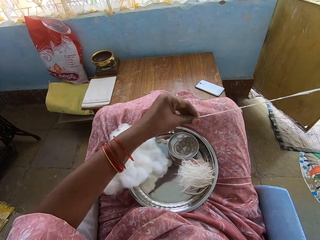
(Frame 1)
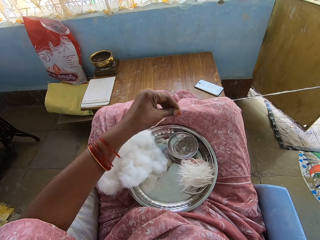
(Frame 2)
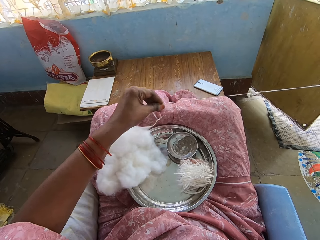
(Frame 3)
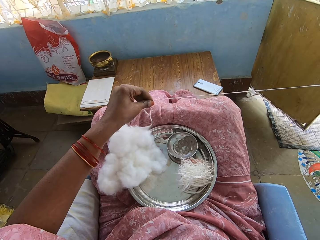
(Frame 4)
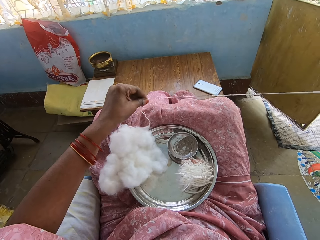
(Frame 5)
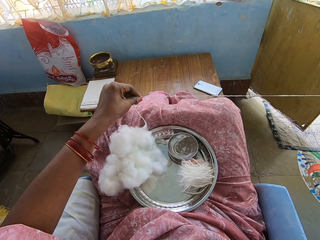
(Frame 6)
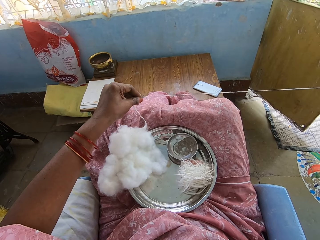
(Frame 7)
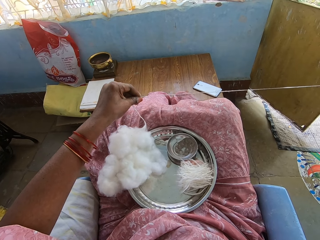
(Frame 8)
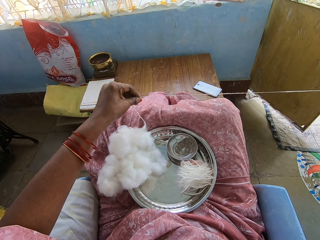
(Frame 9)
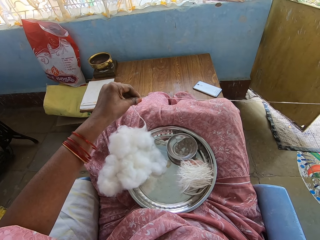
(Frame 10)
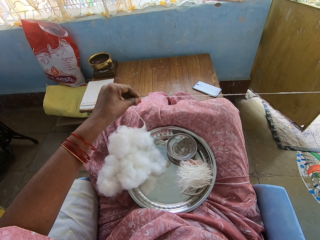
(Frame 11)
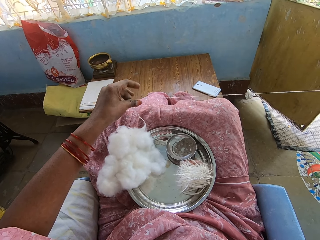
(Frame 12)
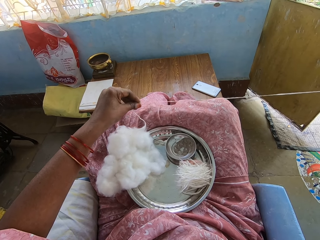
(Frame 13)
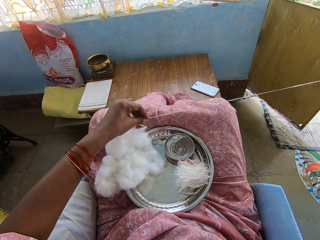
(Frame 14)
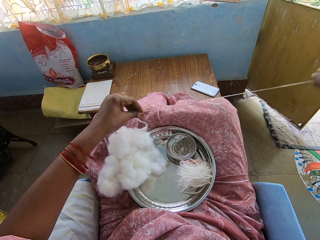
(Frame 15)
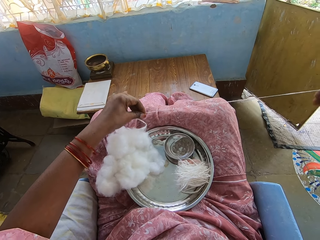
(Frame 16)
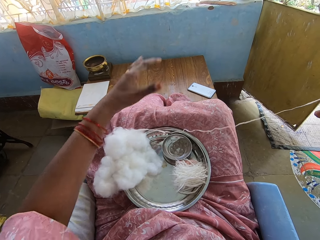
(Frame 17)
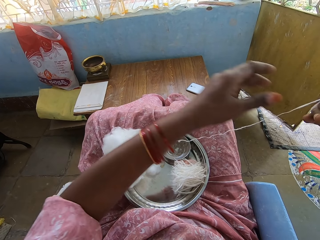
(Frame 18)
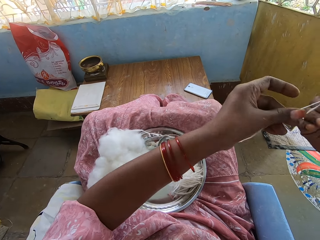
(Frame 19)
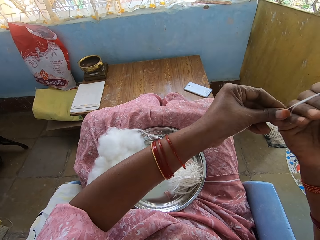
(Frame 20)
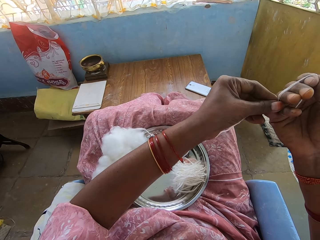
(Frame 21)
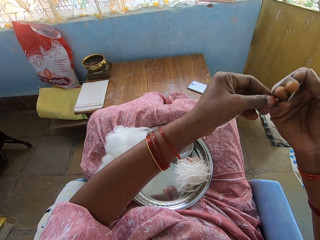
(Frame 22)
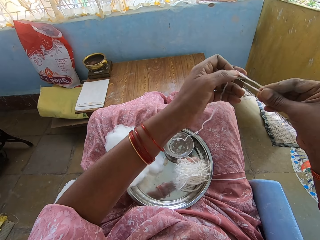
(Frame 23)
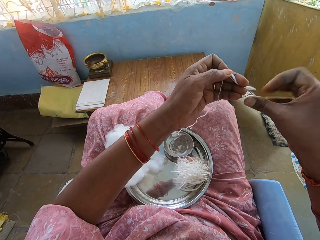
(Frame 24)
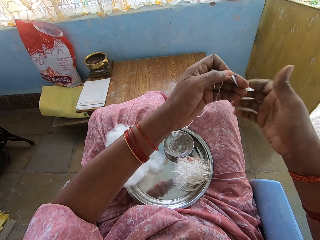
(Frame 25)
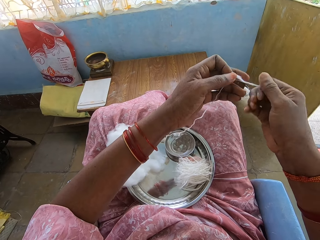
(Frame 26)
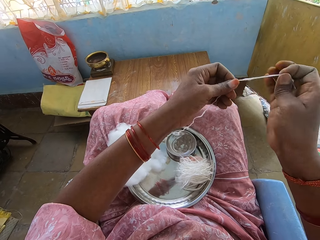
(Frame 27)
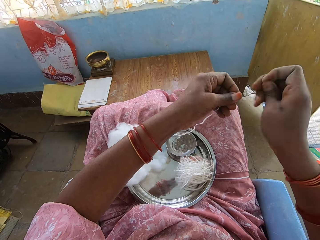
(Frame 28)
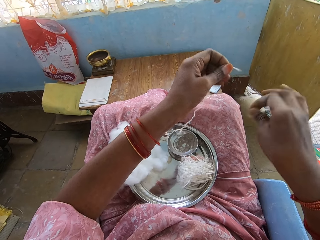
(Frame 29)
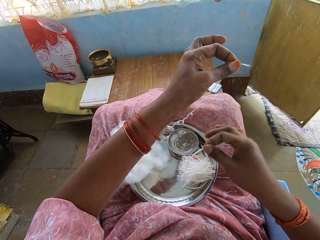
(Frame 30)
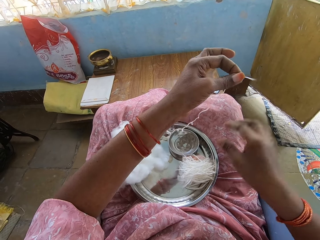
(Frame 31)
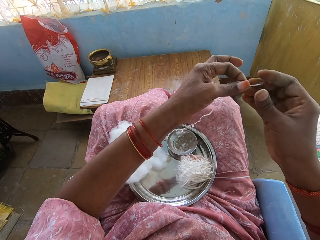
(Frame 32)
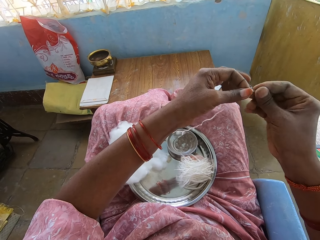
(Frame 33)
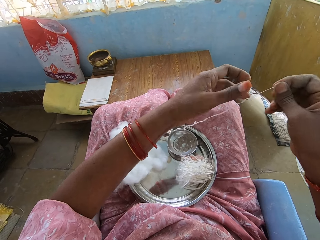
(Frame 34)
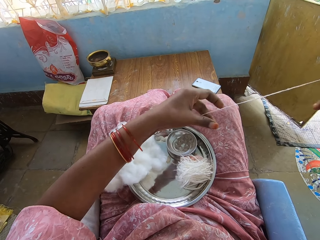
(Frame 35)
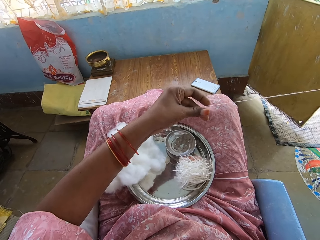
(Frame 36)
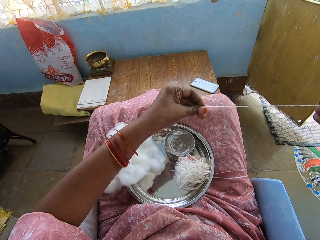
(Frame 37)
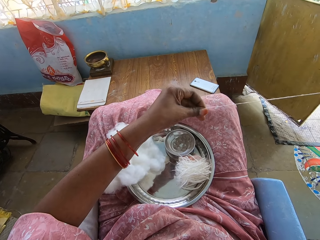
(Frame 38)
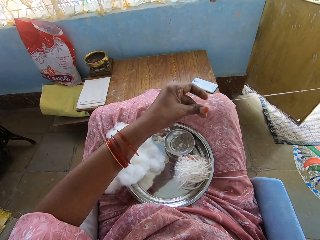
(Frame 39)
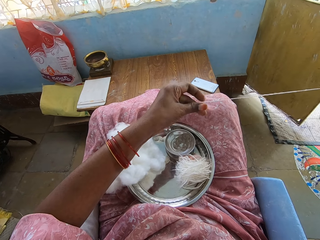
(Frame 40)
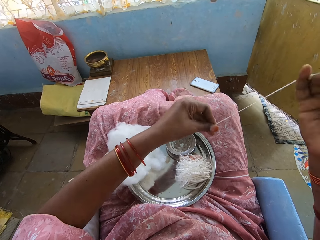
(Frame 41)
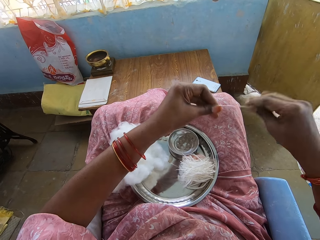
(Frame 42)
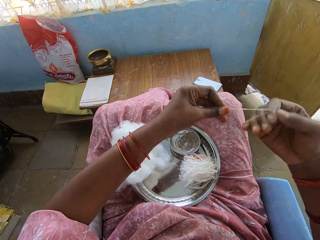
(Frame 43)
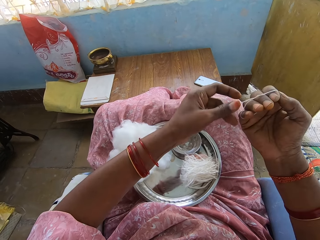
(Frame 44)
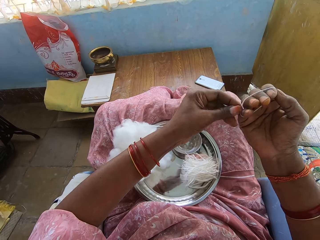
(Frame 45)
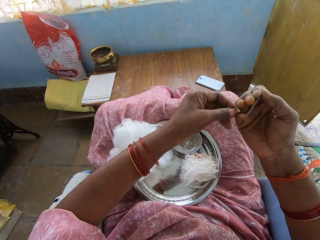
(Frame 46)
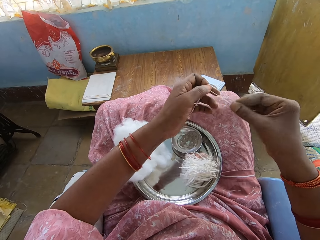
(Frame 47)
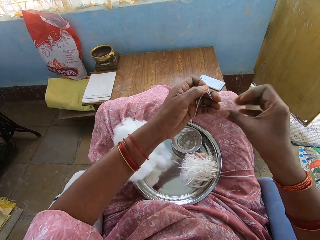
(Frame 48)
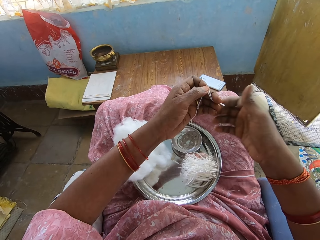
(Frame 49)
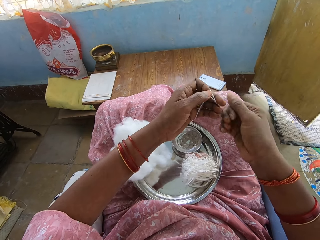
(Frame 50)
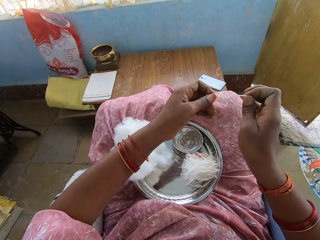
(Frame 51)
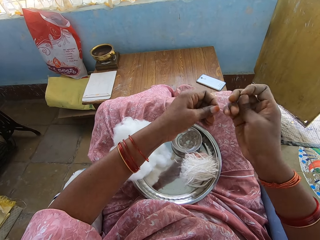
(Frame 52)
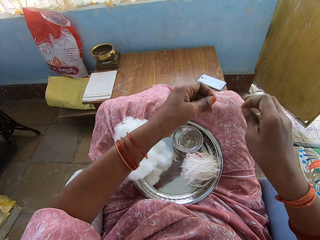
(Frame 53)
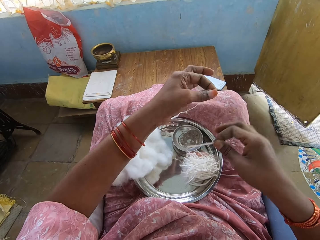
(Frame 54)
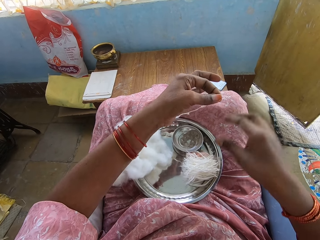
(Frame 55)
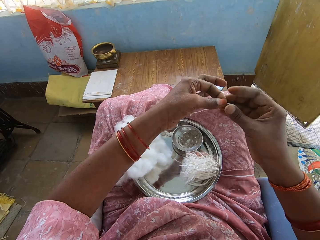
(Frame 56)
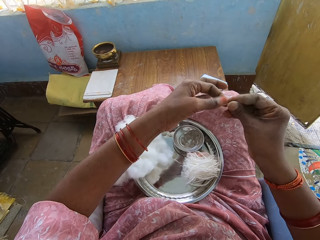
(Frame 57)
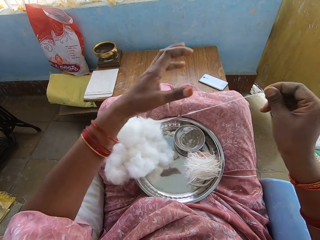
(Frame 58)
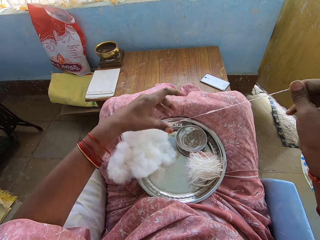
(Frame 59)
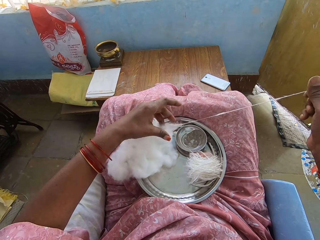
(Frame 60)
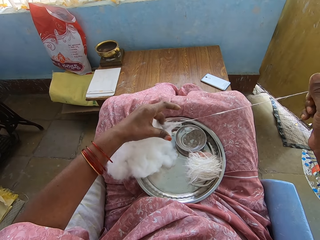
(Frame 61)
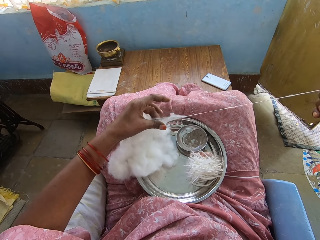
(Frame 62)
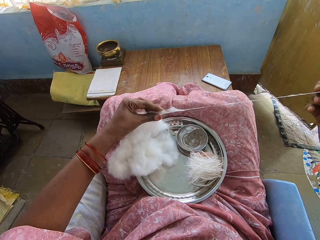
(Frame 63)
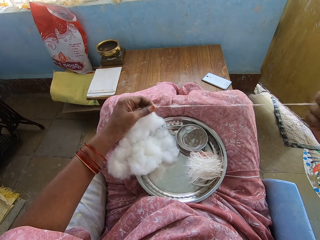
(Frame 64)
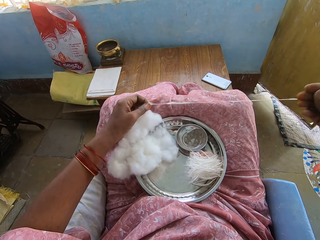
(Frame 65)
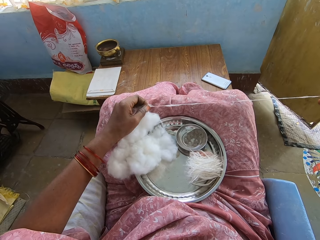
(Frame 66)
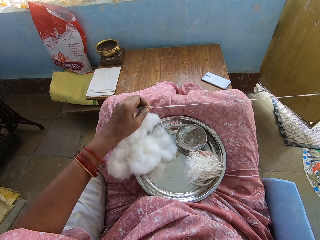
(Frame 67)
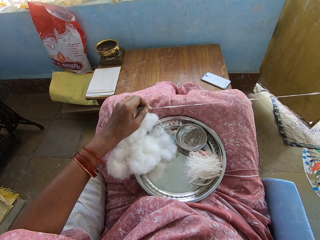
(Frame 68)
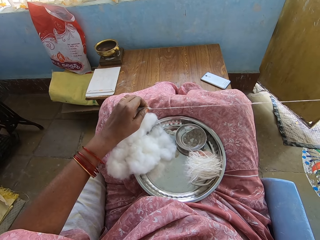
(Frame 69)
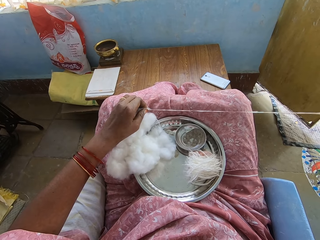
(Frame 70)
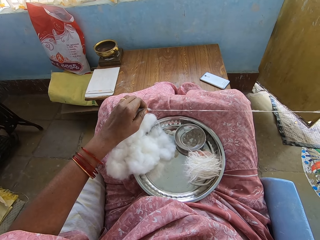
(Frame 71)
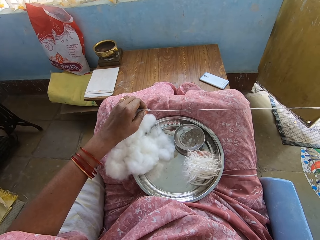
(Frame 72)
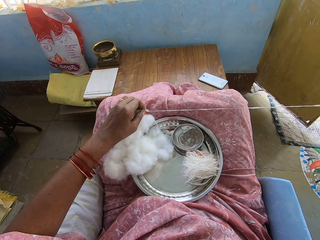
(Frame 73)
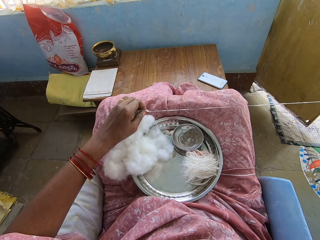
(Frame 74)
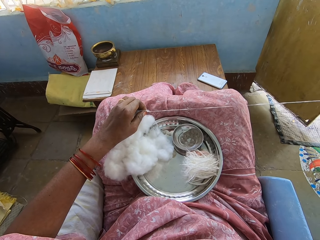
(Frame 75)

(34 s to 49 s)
The camera wearer folds the thread. They twist the thread, cut the thread, and put the thread on a tray. They pull the thread. They fold the thread, twist the thread, cut the thread, and put the thread on the tray. They pull the thread.

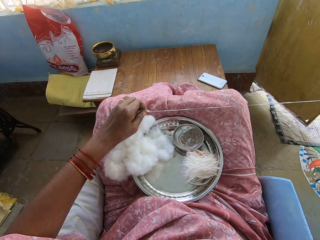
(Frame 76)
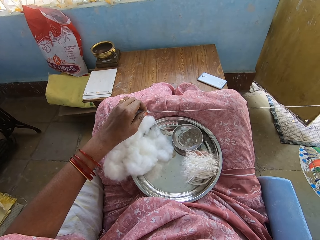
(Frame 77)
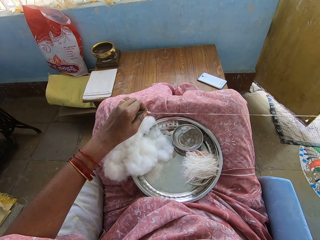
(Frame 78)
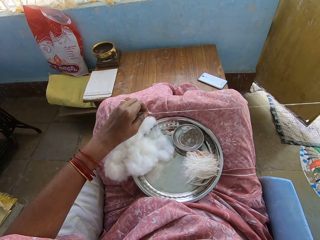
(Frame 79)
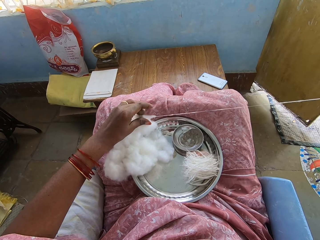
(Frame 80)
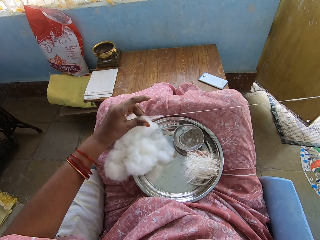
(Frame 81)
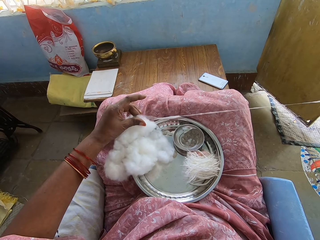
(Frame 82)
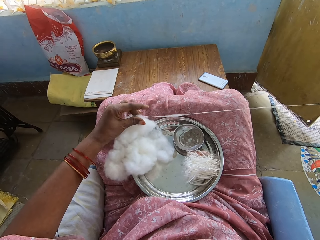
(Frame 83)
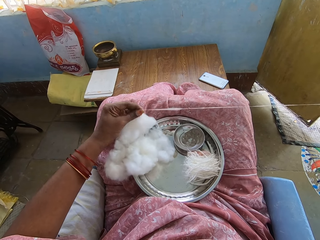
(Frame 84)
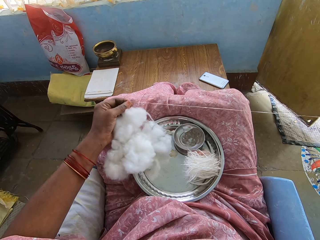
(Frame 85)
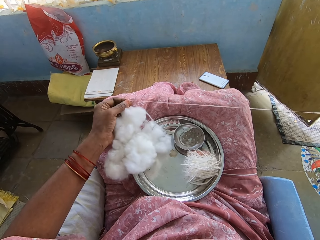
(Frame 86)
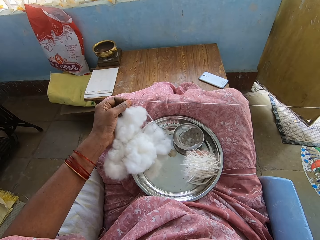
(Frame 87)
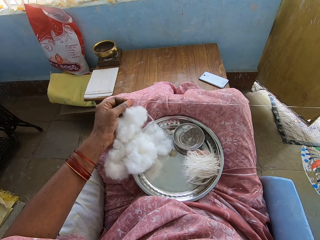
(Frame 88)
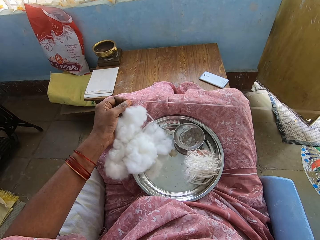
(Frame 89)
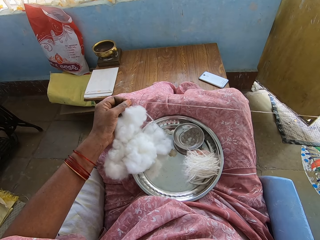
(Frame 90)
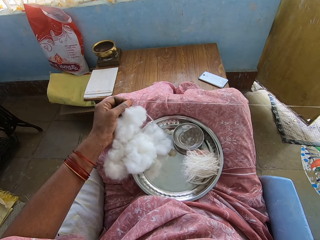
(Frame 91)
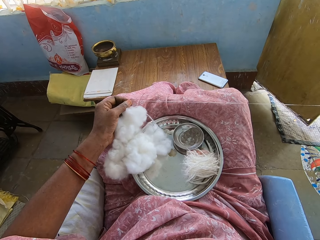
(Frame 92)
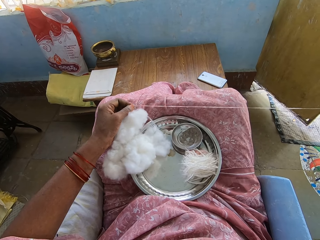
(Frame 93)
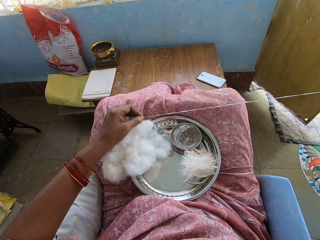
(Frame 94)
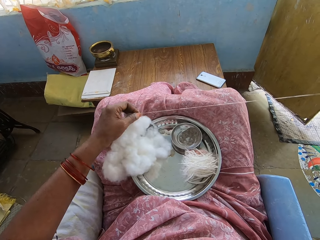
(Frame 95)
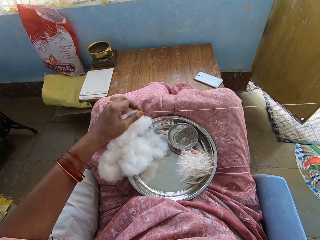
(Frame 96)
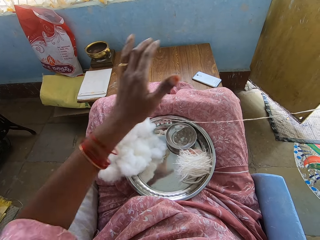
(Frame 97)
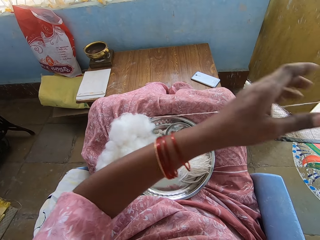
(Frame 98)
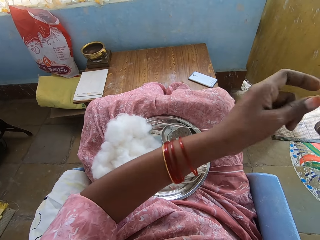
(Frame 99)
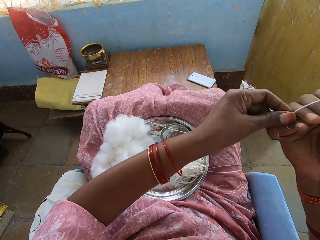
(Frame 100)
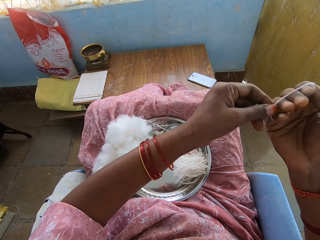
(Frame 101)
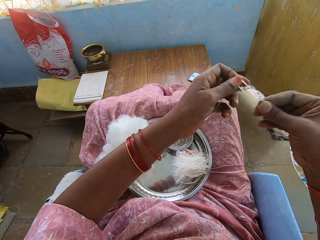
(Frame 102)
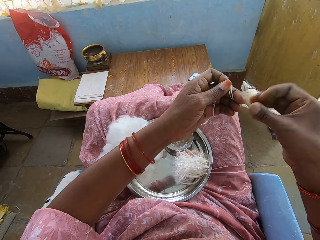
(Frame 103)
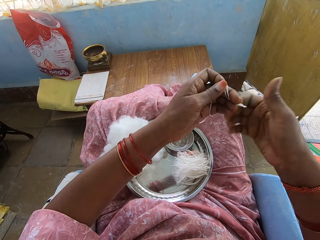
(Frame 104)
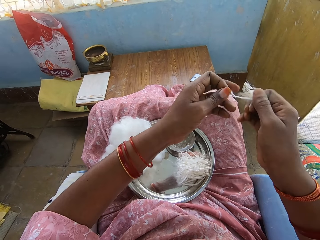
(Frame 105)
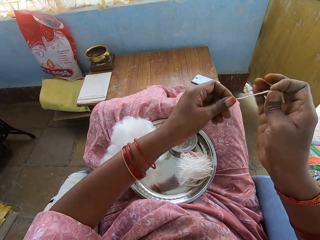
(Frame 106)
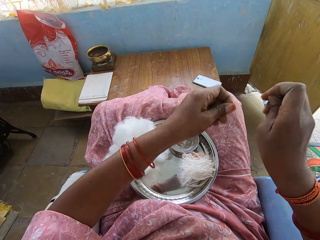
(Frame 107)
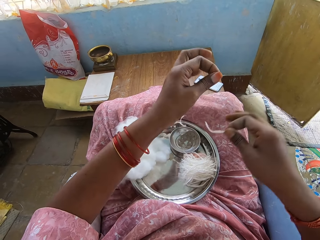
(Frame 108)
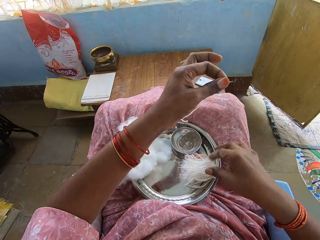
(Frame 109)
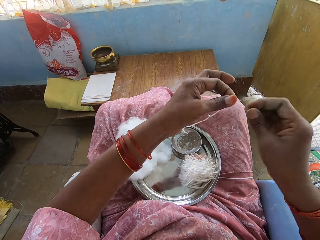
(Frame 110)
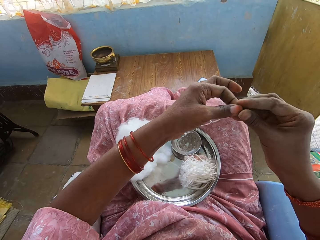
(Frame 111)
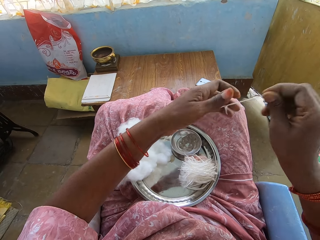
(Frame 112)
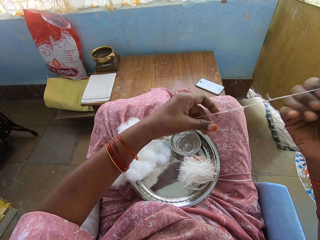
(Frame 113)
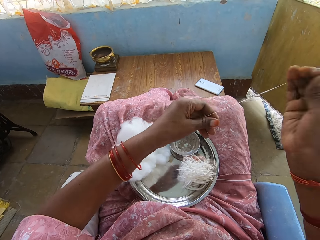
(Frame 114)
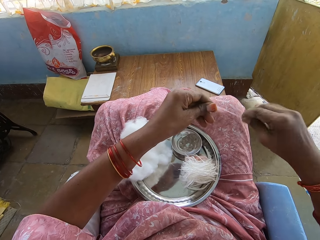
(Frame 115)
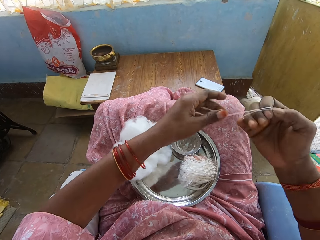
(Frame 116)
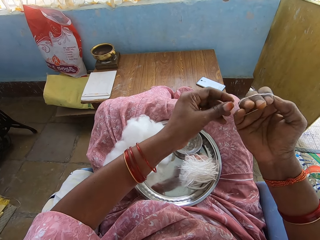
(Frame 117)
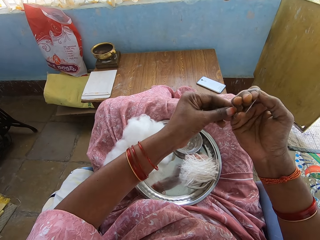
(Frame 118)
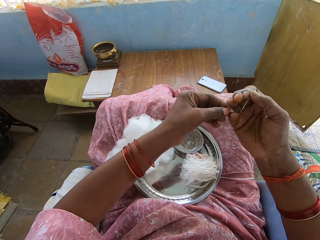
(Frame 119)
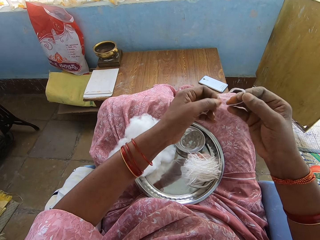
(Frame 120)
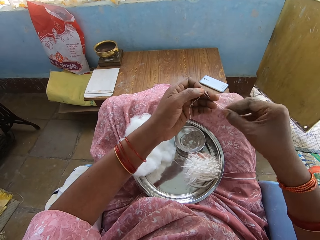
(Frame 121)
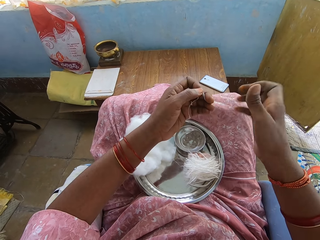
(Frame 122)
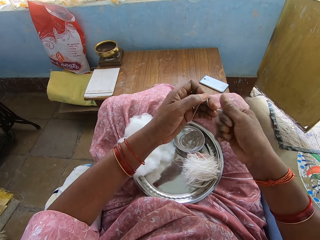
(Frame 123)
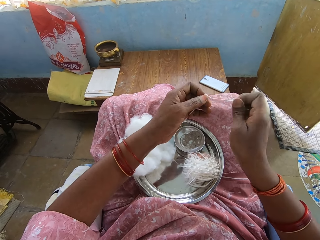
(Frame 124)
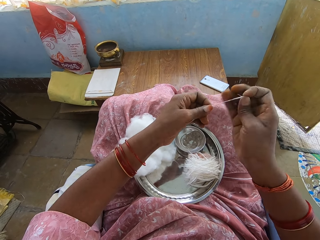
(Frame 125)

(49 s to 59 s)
The camera wearer folds the thread or cotton wool. They twist the thread, cut the thread, and put the thread on a tray. They pull out the cotton wool. They fold the thread. They cut the cotton wool.
